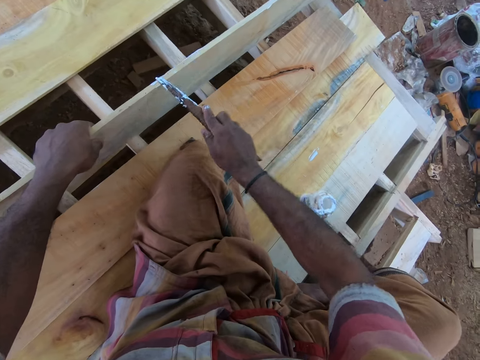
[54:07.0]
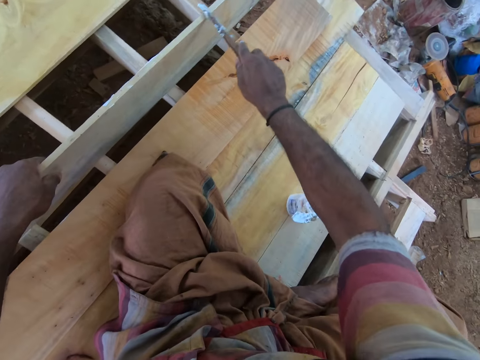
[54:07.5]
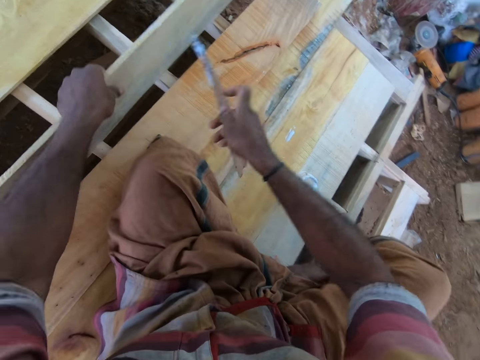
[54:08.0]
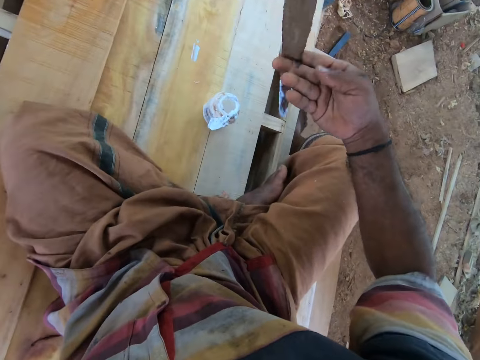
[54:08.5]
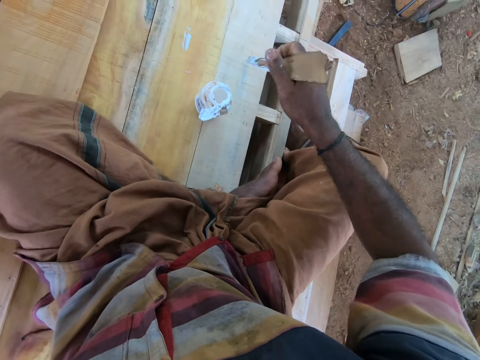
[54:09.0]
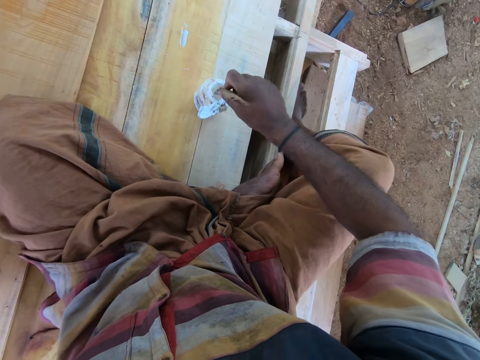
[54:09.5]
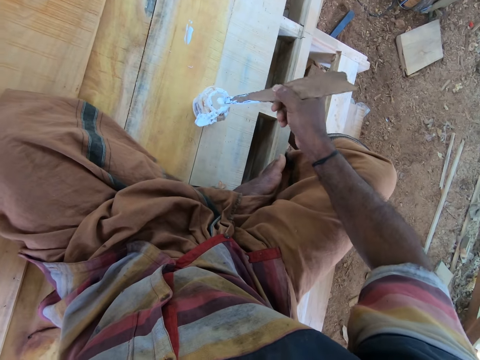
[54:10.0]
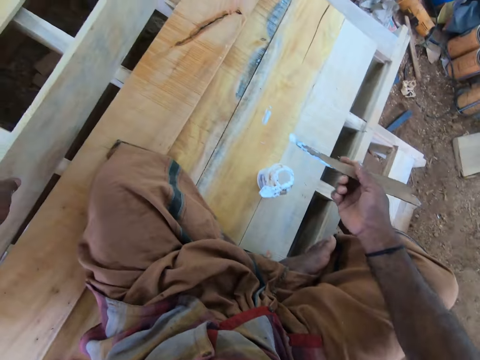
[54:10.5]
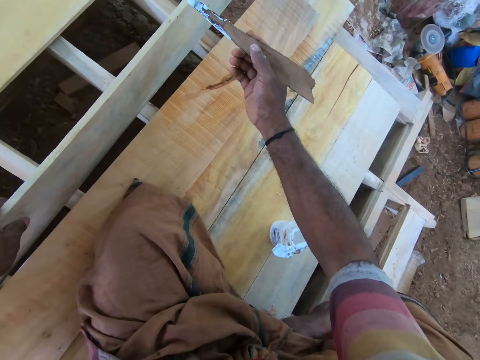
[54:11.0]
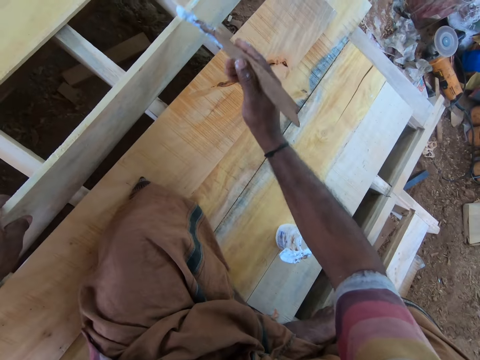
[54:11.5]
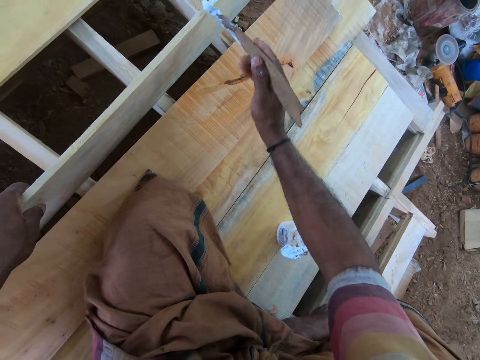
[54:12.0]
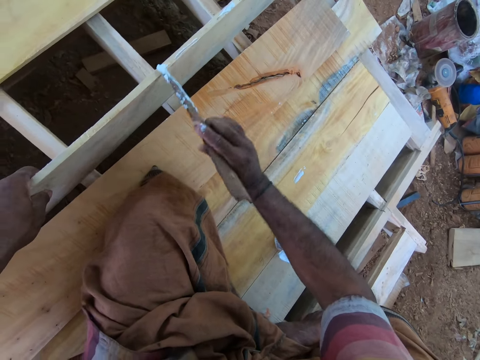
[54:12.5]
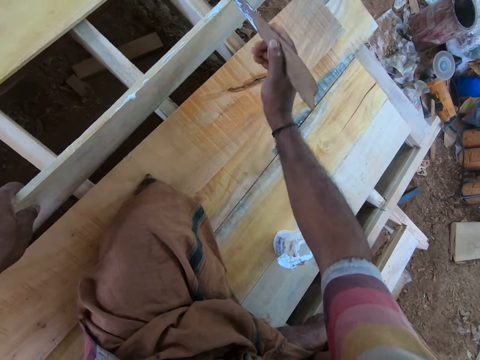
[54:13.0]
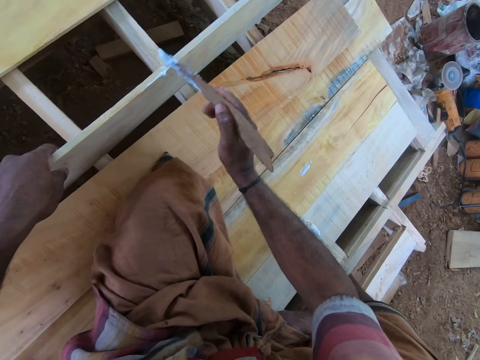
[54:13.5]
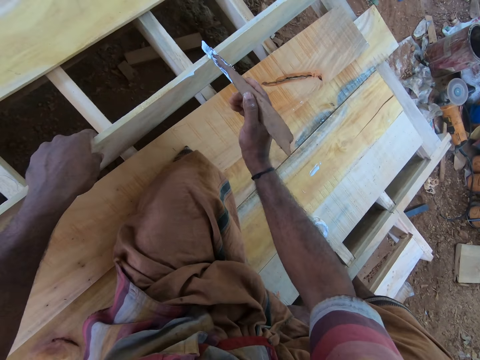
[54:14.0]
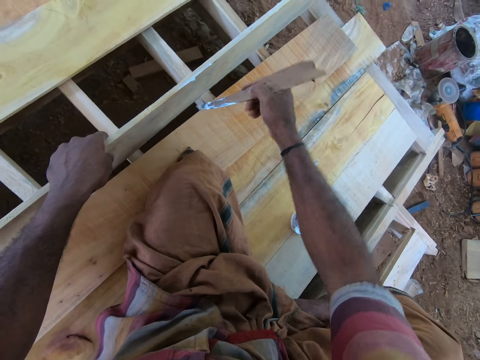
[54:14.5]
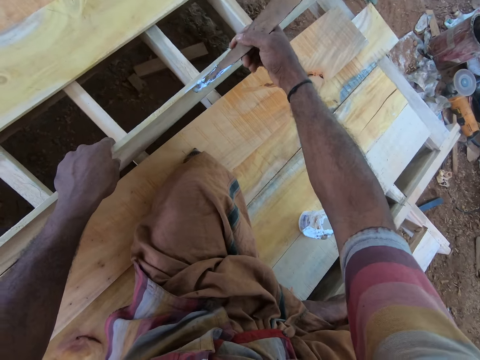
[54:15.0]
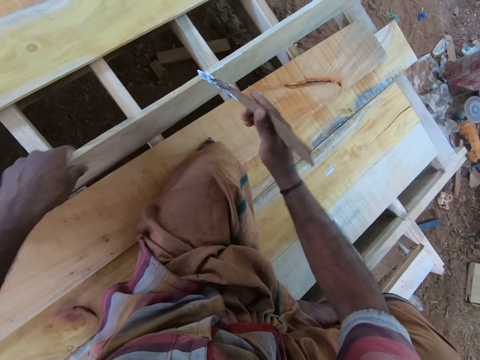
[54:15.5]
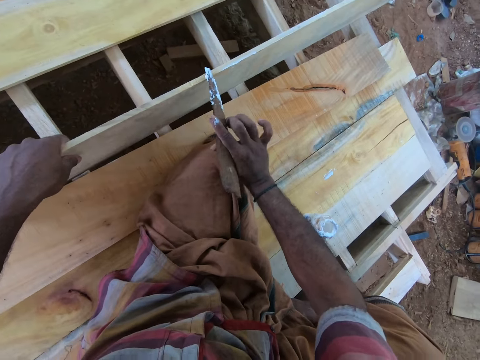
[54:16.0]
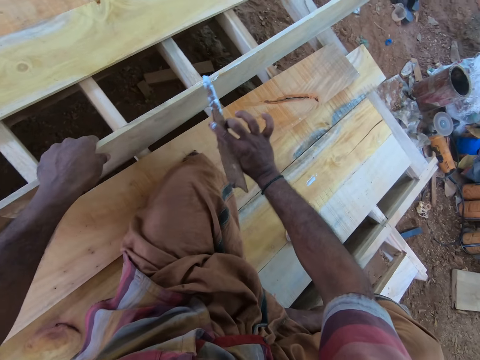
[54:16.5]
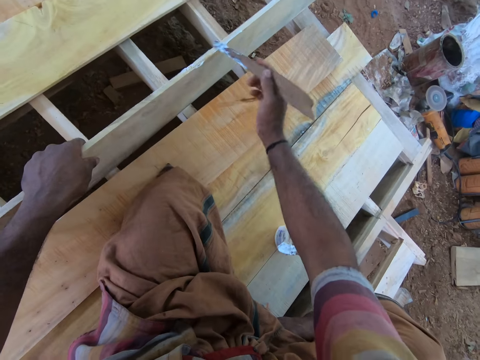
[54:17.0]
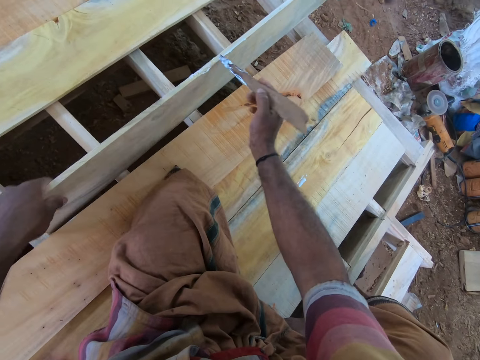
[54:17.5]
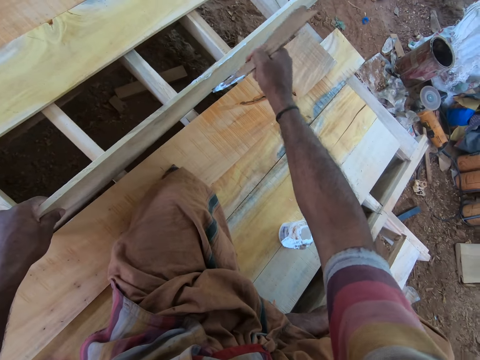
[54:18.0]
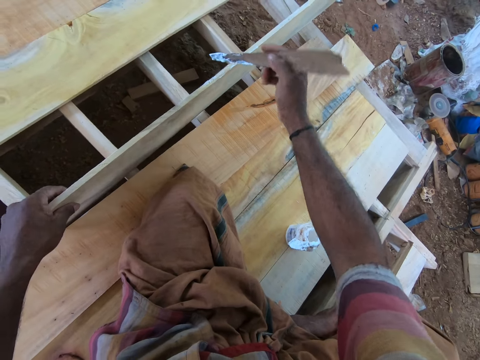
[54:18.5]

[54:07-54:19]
The camera wearer takes glue from the glue container with the piece of wood in his right hand. He applies the glue on the plank with the piece of wood in his right hand.

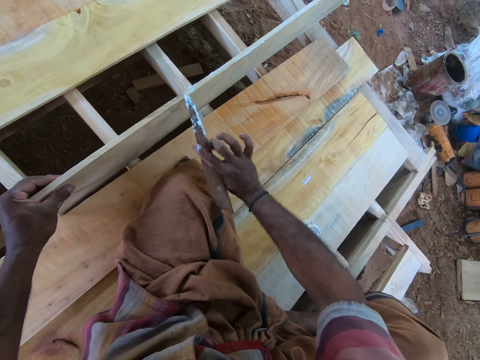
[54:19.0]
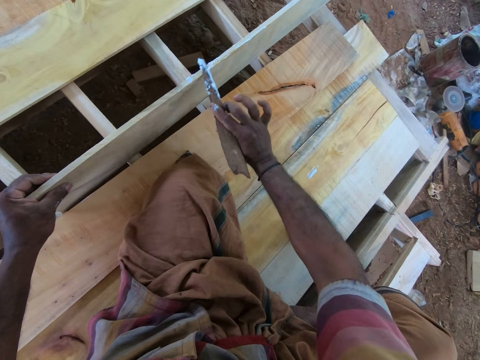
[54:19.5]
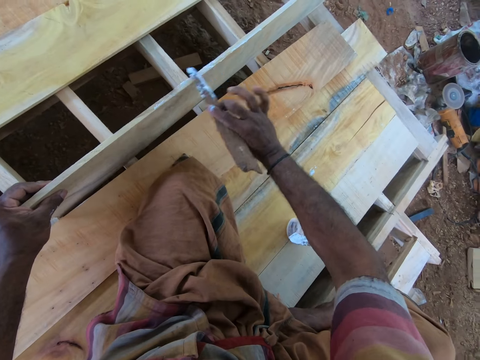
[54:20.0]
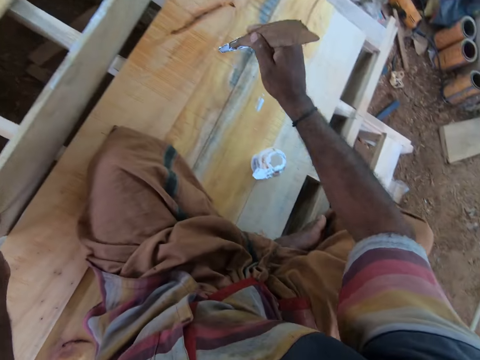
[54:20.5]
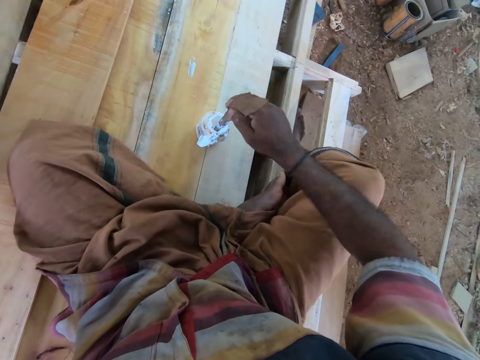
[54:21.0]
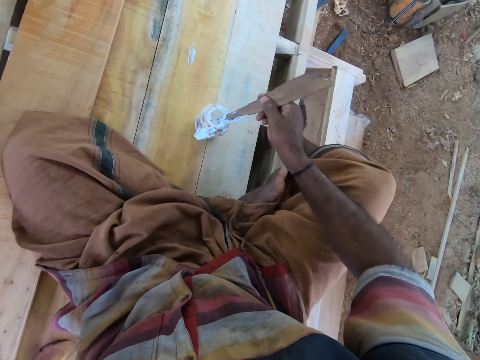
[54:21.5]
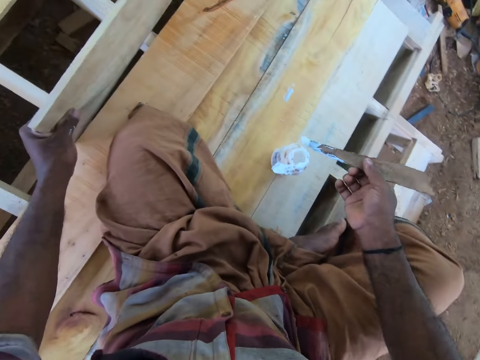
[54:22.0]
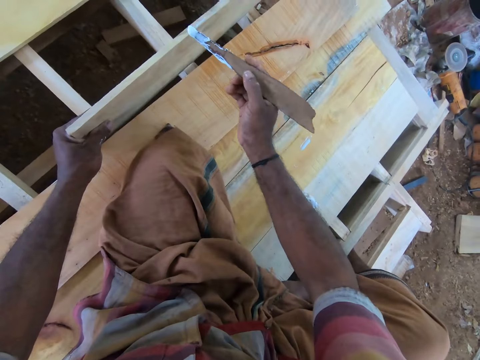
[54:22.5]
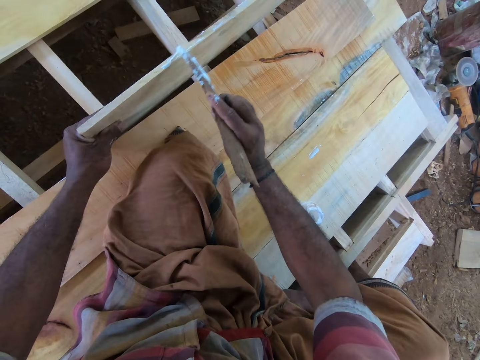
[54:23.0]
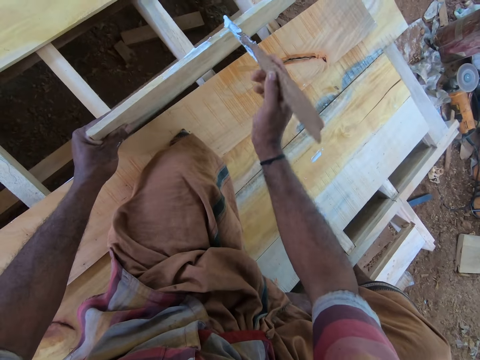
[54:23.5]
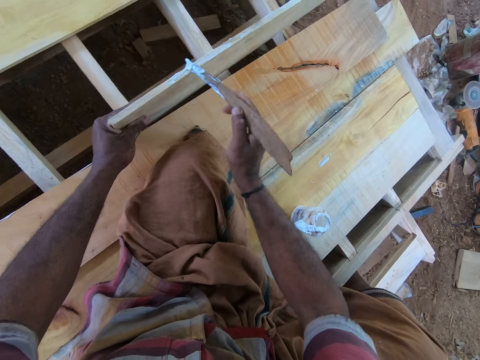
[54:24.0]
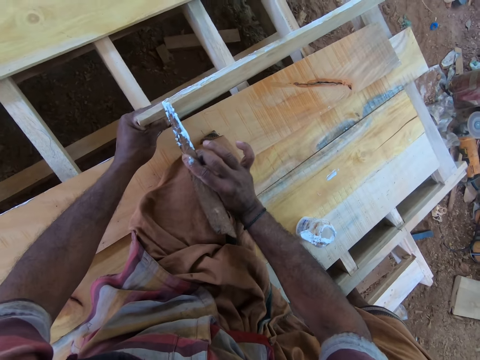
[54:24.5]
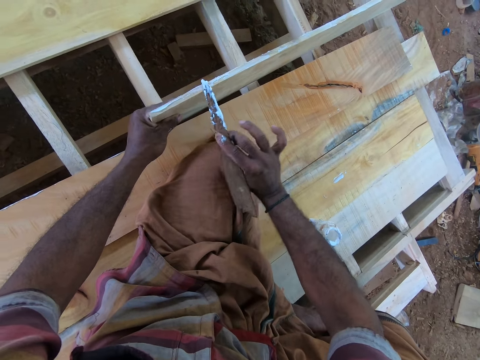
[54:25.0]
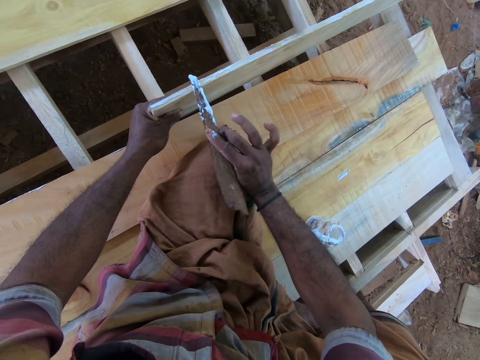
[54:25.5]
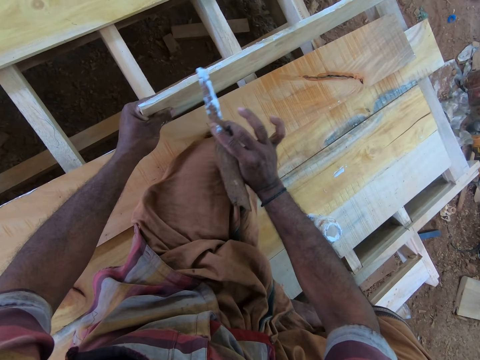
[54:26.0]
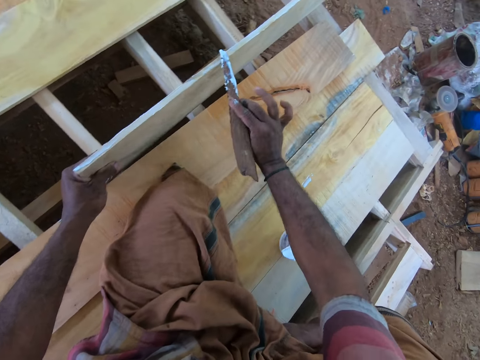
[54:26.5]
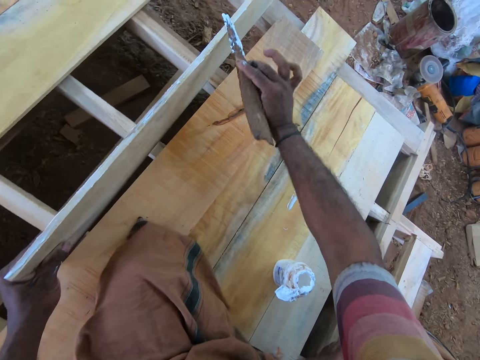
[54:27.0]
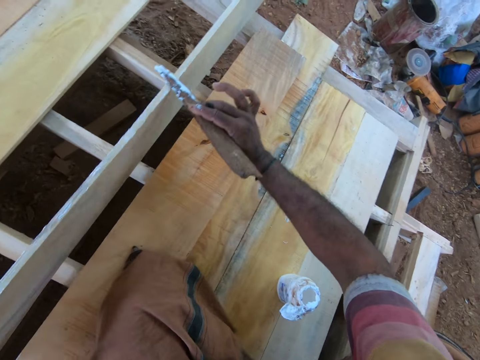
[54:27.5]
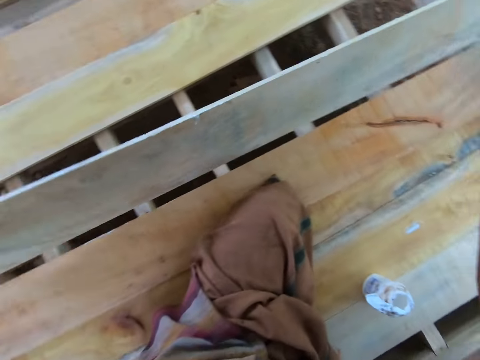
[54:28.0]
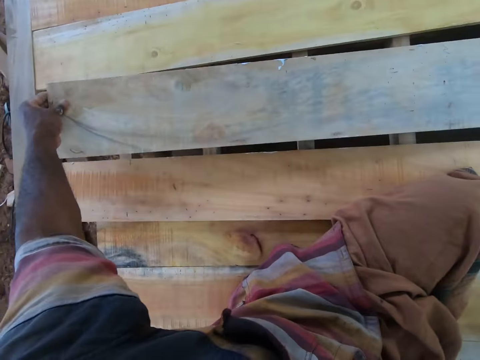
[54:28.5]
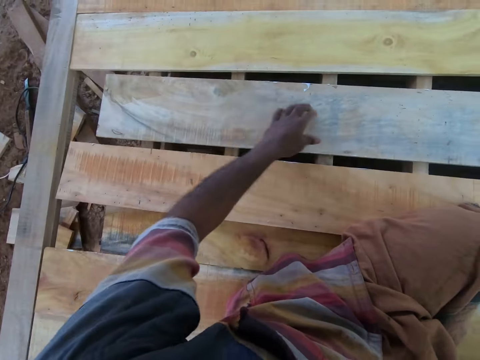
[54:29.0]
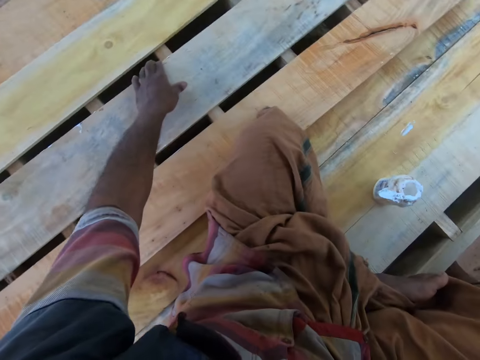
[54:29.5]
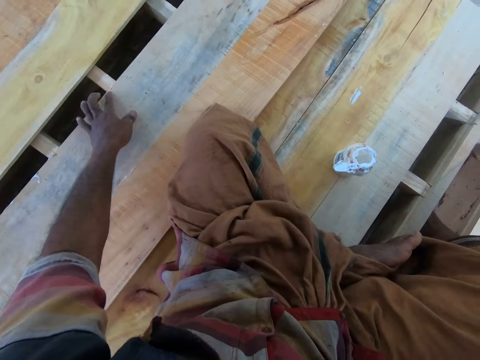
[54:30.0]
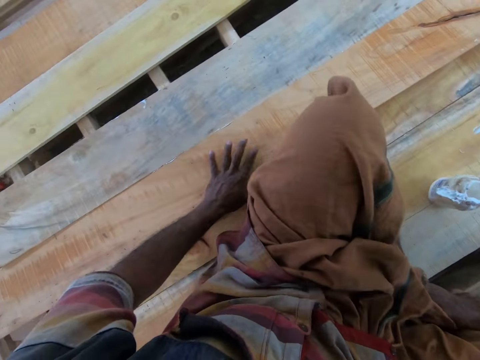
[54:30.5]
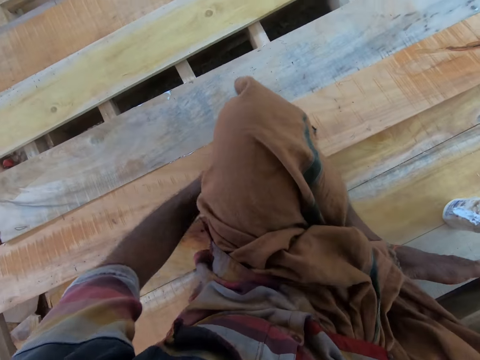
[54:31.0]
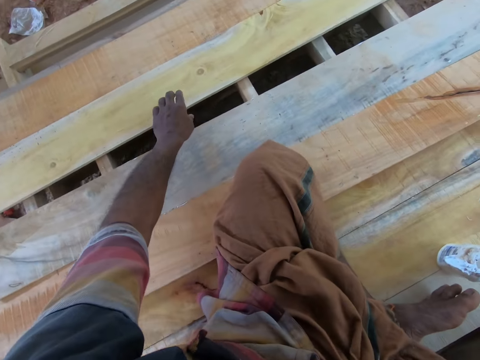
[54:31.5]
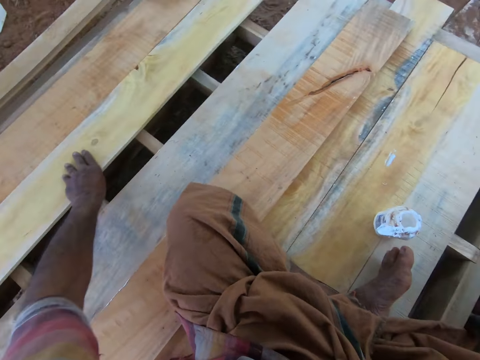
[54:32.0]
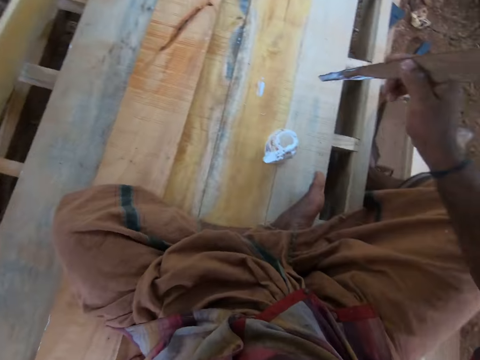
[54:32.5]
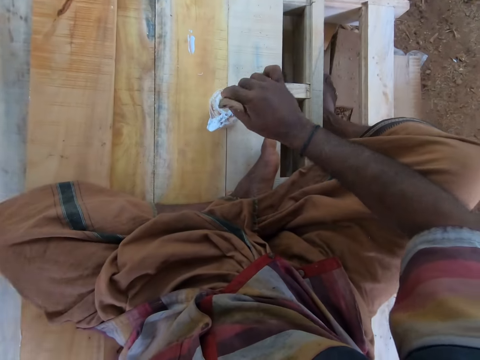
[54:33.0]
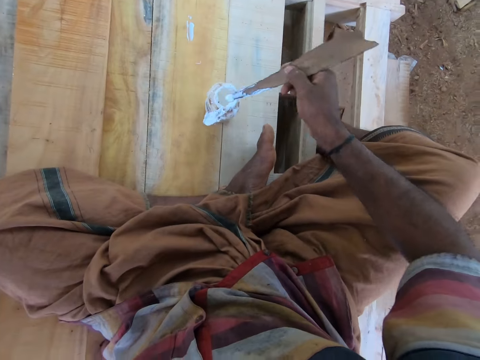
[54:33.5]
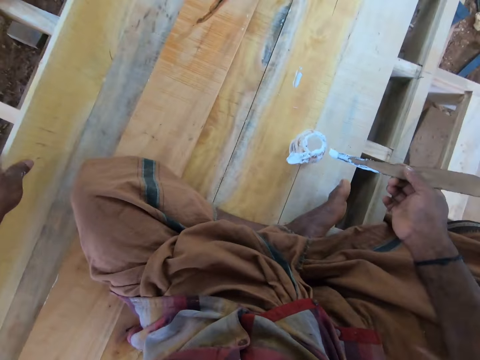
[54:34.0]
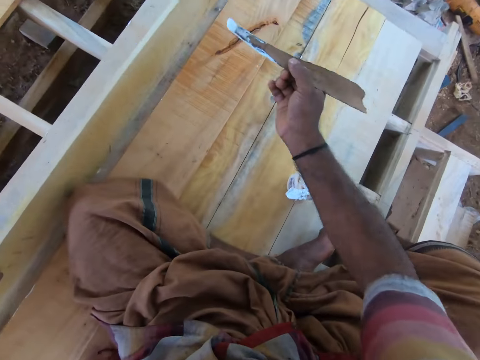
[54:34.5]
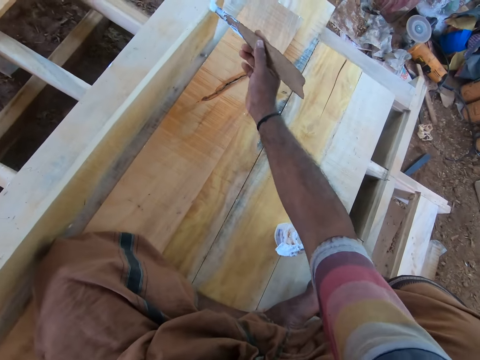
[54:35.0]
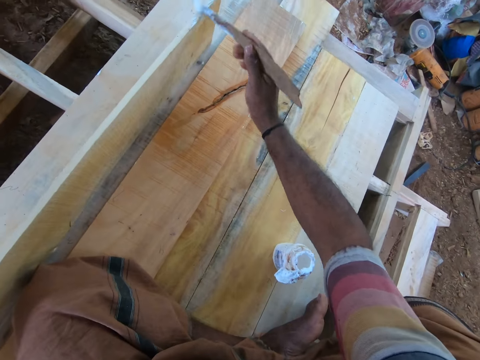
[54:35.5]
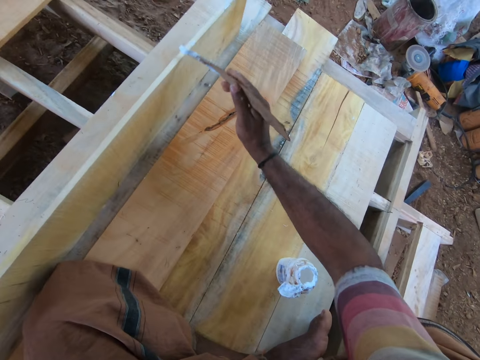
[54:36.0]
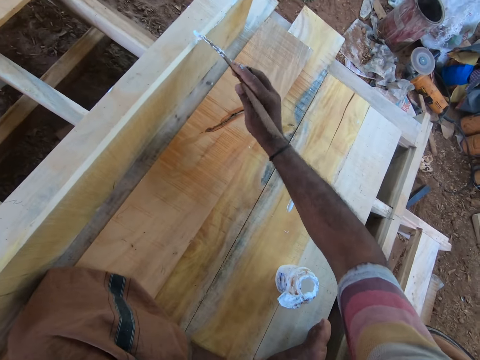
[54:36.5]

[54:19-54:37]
The camera wearer dips the wood with his right hand into the container of glue on the wooden platform. He applies the glue on the wood on the plank in his left hand with his right hand. He drops the plank from his left hand on the wooden platform. He moves the plank on the wooden platform. A man interacts with the camera wearer. The camera wearer picks a wood from the wooden platform with his left hand. He dips the wood with his right hand into the container of glue on the wooden platform. He applies the glue on the wood on the plank in his left hand with his right hand.
